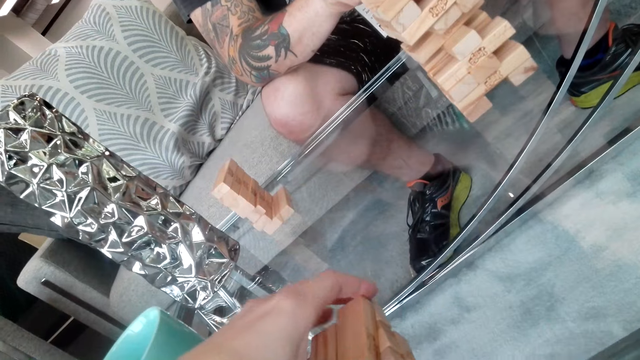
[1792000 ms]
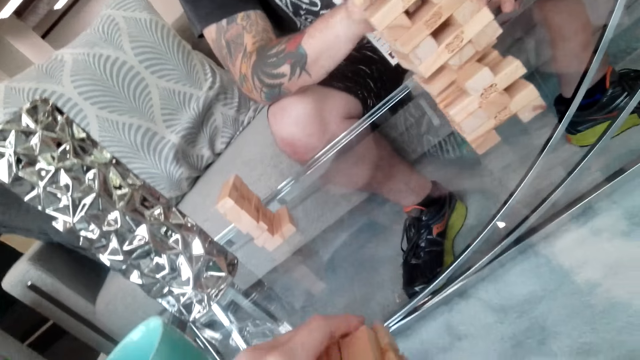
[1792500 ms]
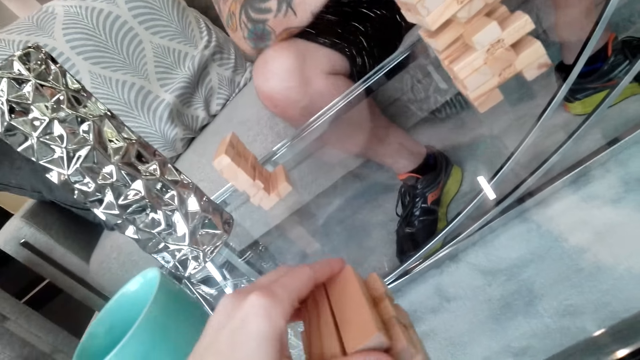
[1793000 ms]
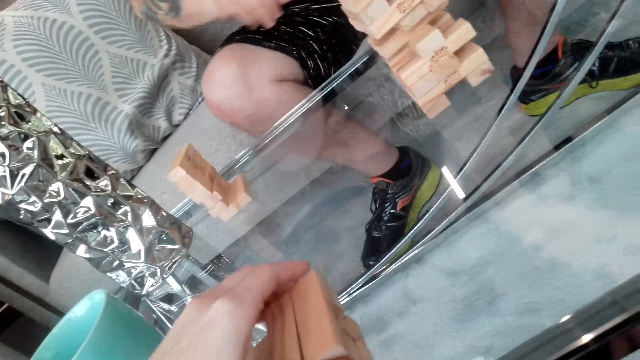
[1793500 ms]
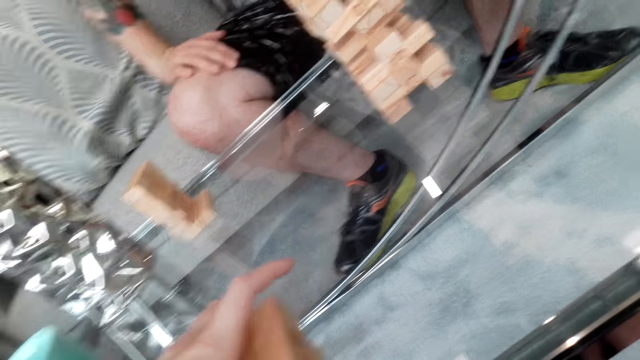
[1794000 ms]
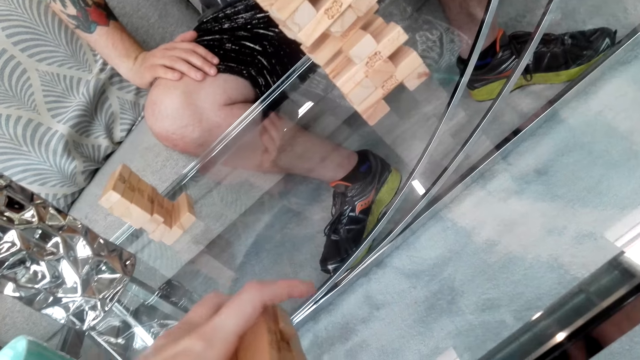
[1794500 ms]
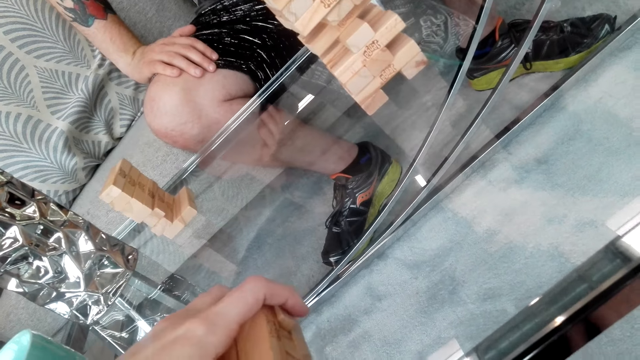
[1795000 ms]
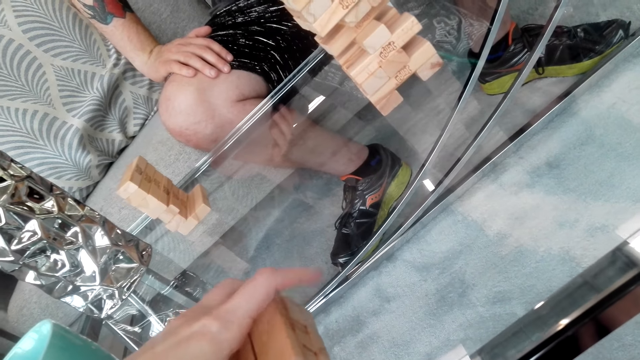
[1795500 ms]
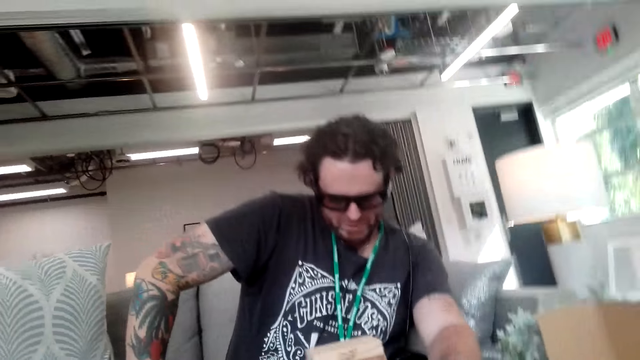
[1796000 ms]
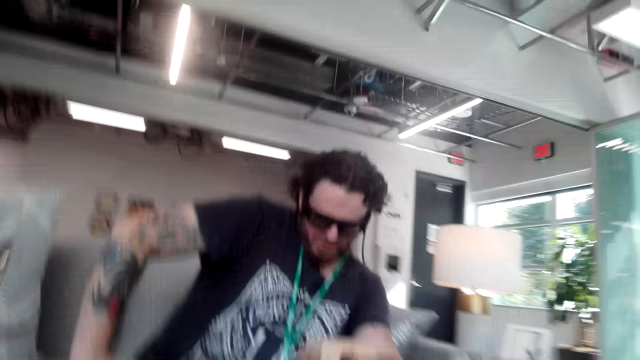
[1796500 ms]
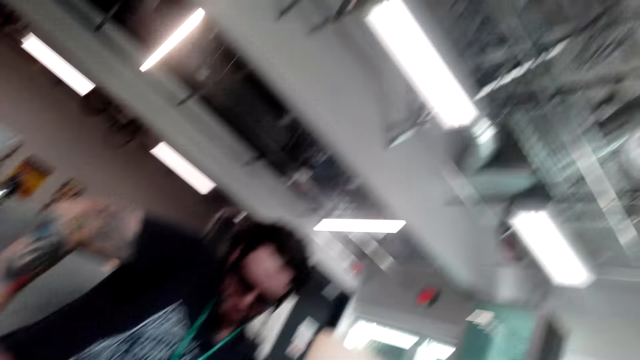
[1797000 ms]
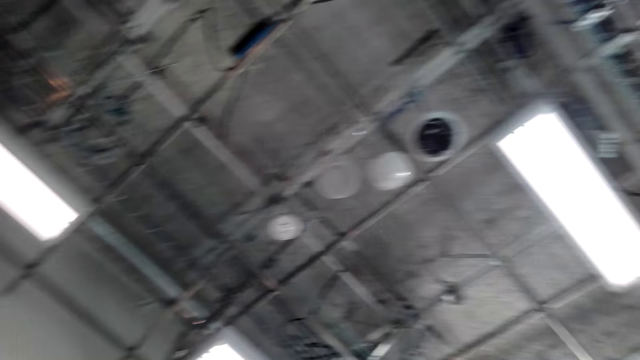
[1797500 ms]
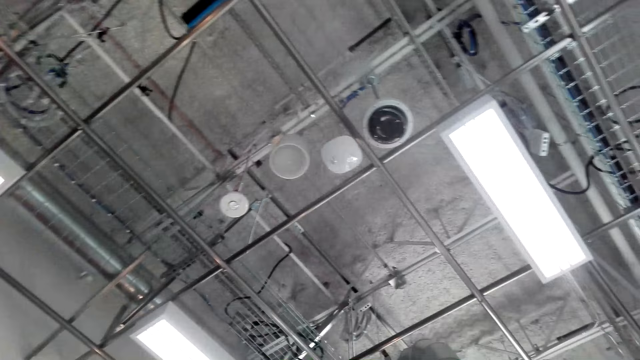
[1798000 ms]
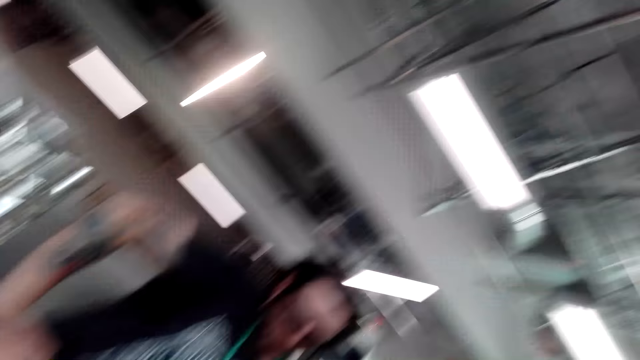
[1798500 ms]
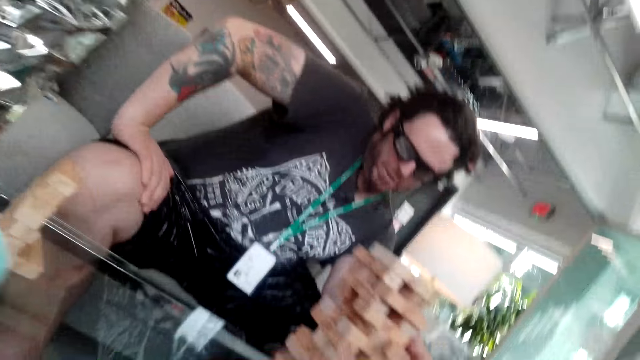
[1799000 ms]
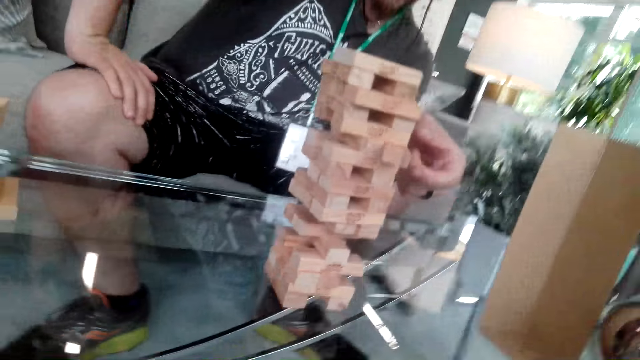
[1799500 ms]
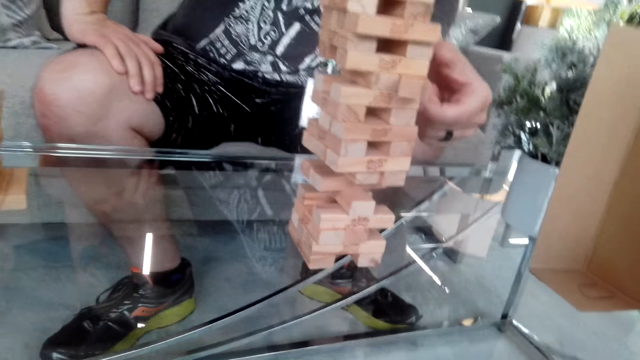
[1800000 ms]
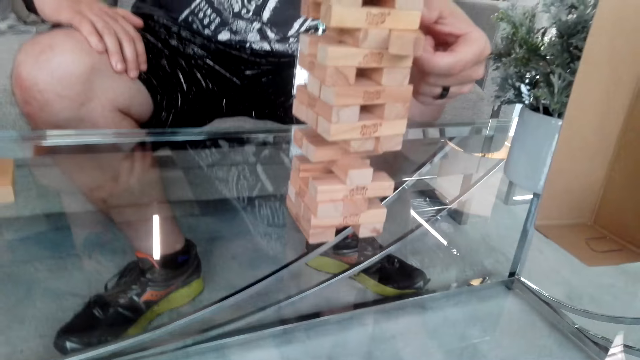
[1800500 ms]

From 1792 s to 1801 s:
A man holds his thigh.

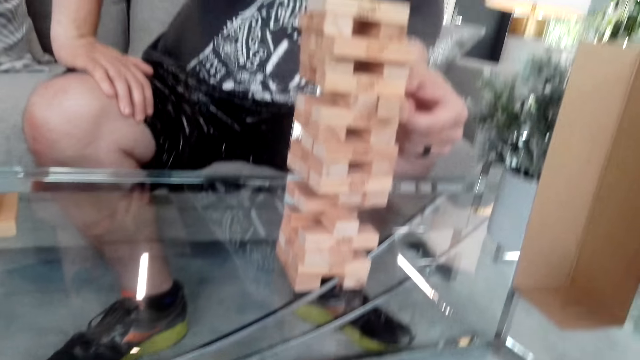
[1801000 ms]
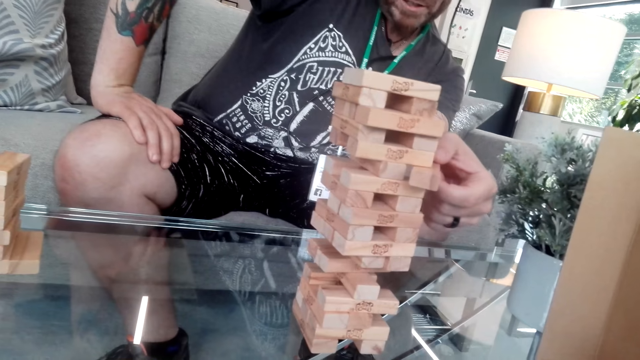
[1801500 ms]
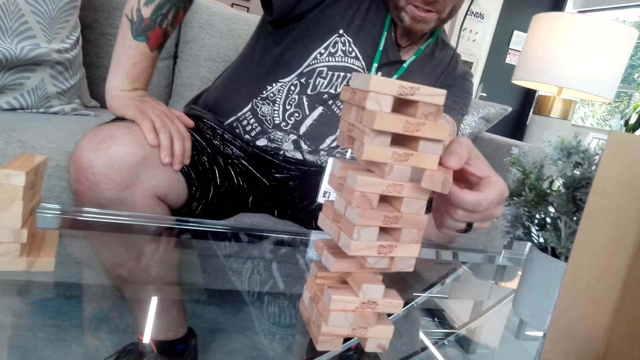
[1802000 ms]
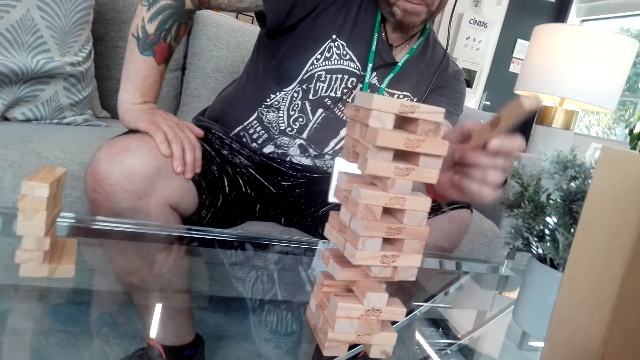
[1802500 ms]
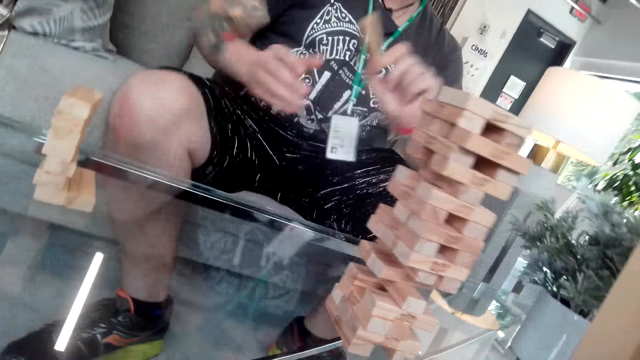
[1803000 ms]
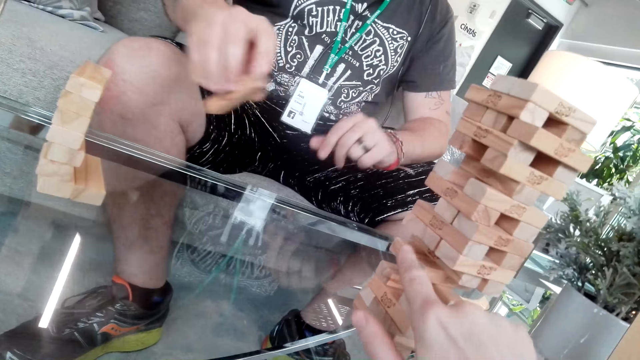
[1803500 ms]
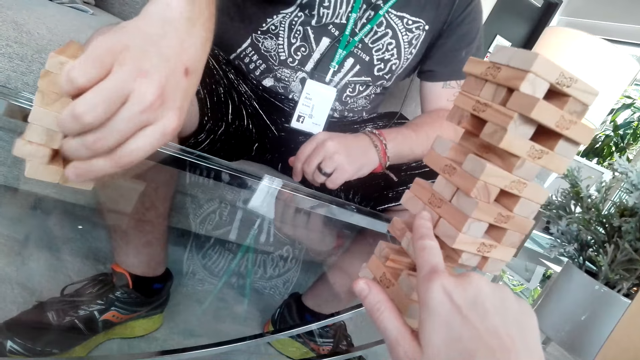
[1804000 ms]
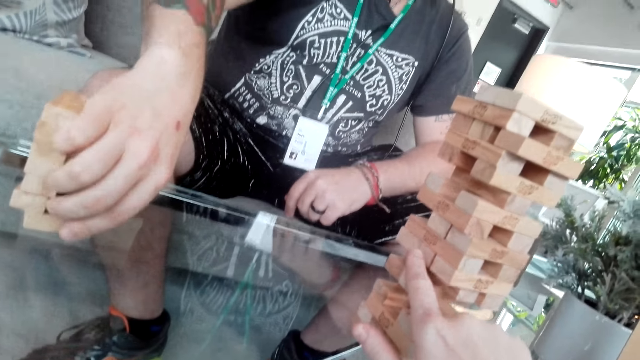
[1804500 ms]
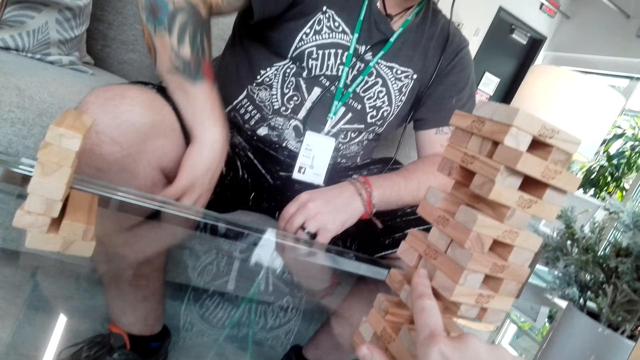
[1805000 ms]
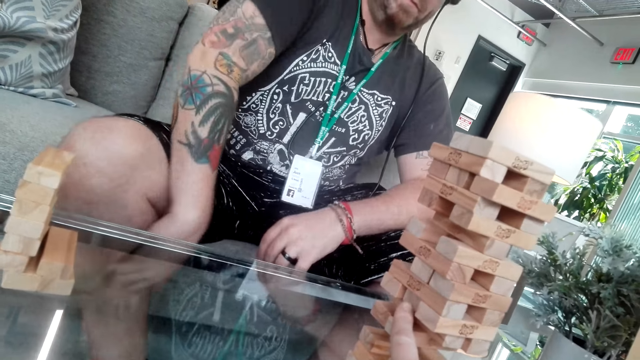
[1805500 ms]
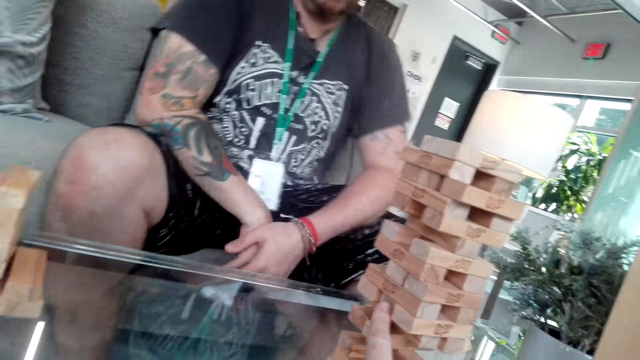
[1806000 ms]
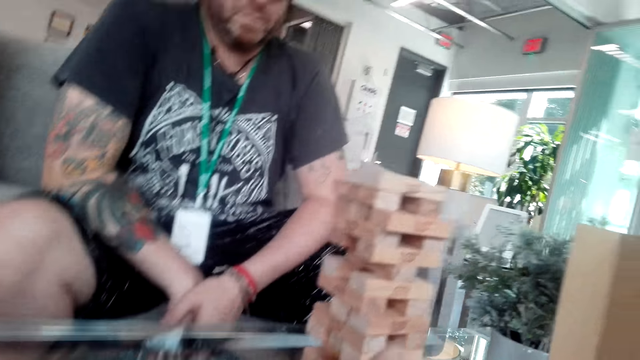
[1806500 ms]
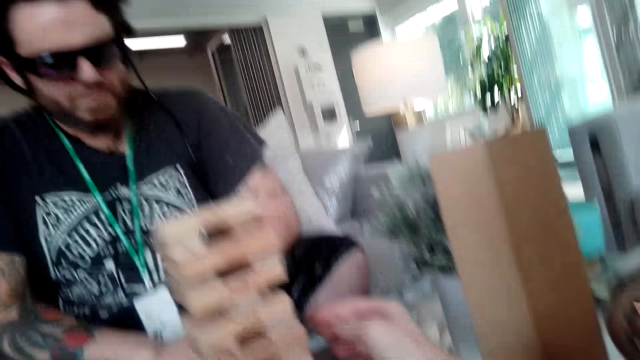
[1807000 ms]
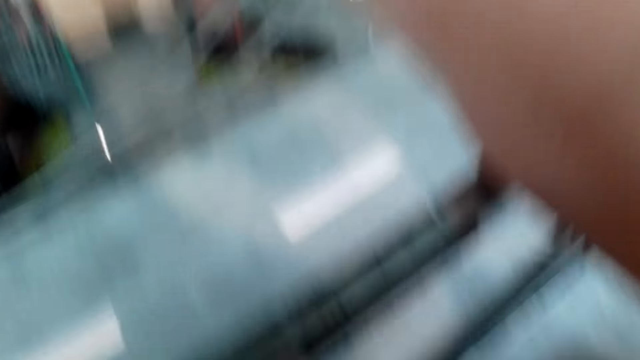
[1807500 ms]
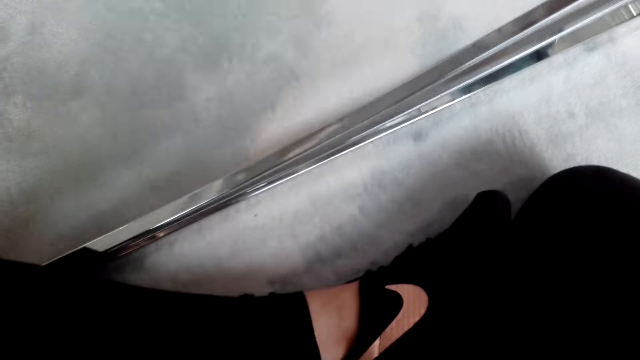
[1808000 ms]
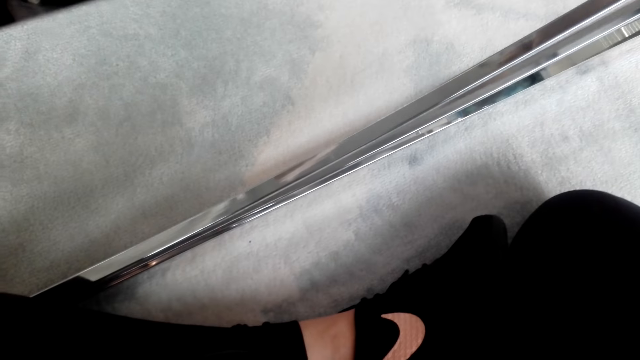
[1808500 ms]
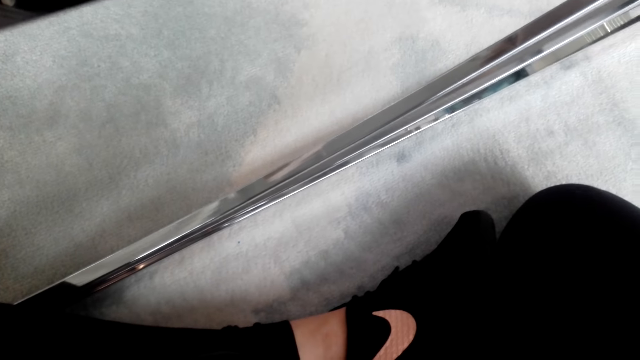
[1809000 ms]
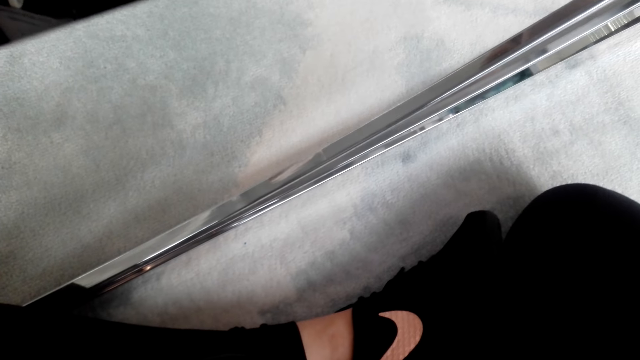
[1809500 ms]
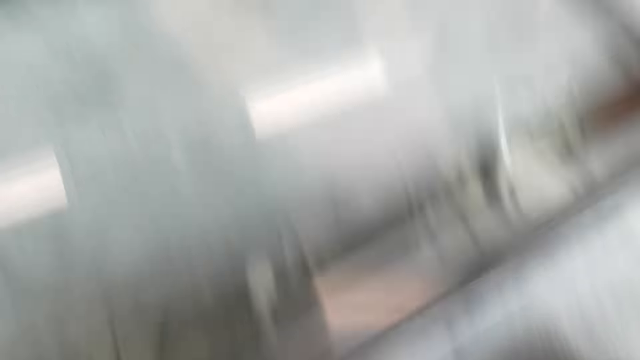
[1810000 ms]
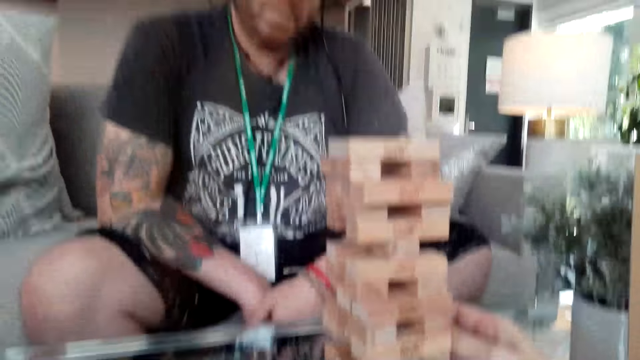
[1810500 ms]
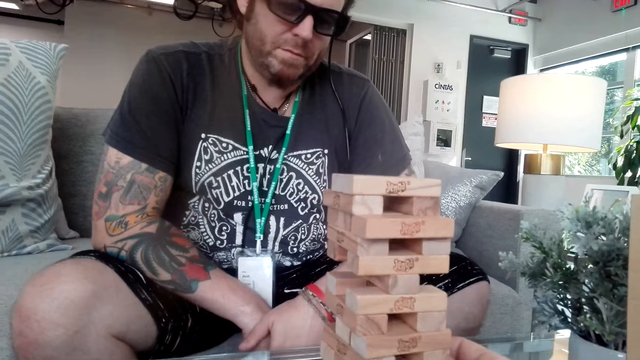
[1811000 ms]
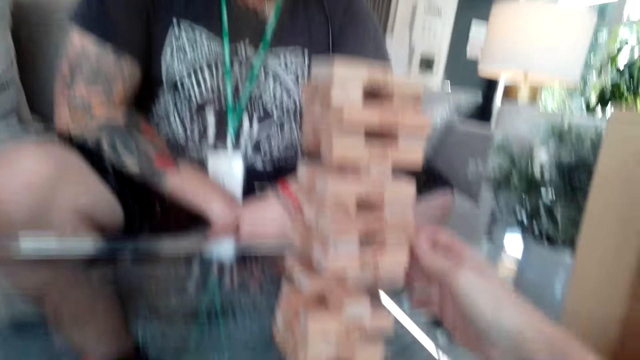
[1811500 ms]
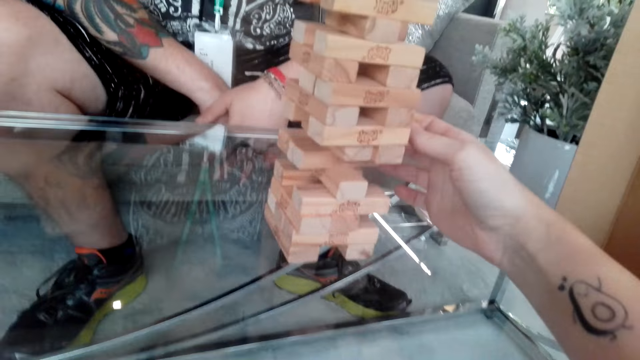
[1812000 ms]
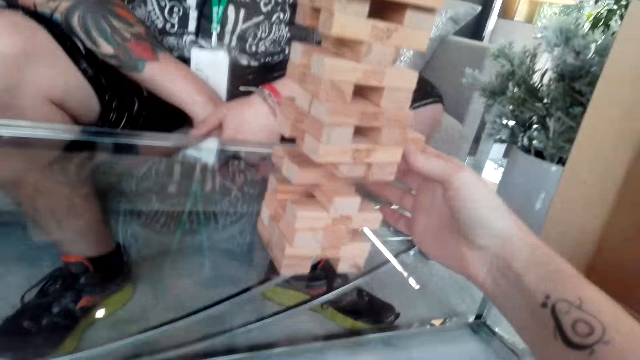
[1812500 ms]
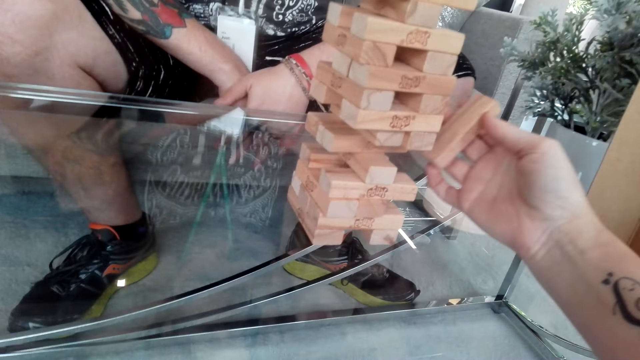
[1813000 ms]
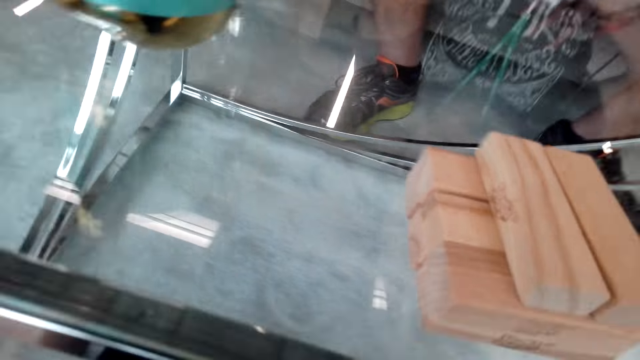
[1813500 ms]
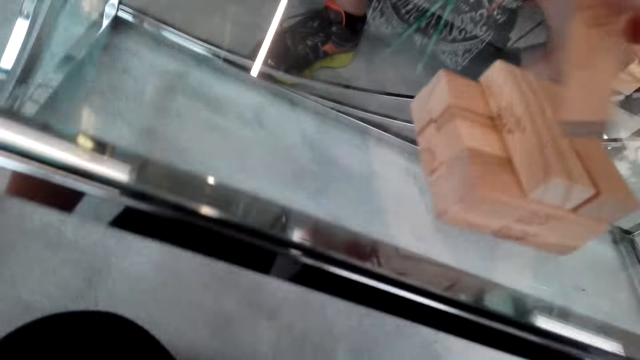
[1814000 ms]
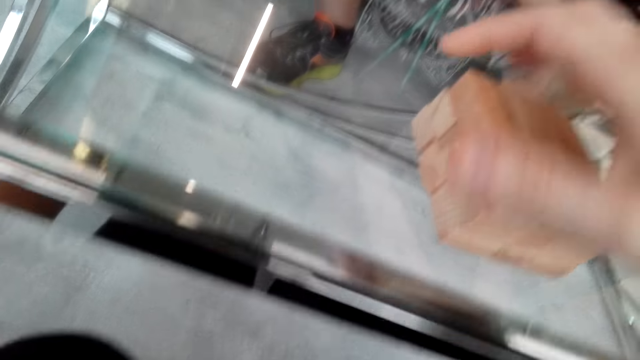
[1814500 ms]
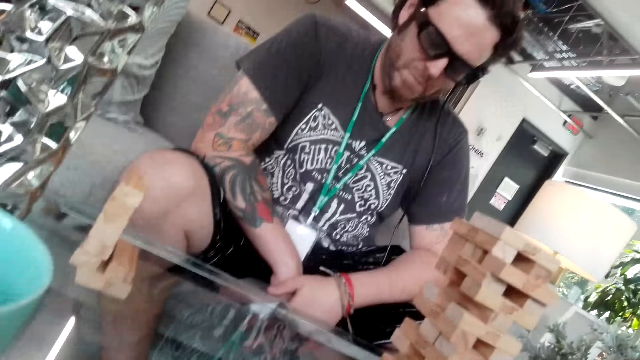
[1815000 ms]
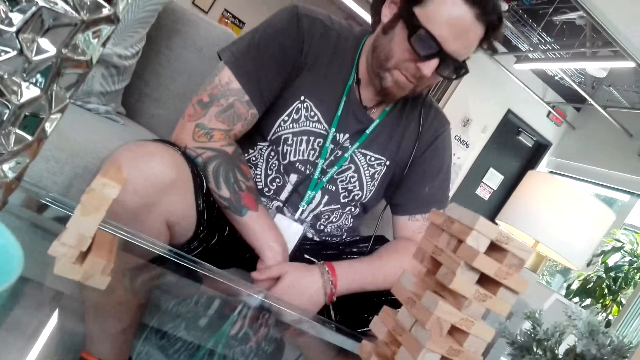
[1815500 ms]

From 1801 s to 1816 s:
A man plays the jenga game. The camera wearer plays the game. They play the jenga game.
